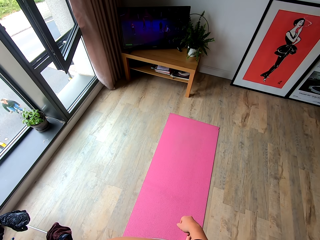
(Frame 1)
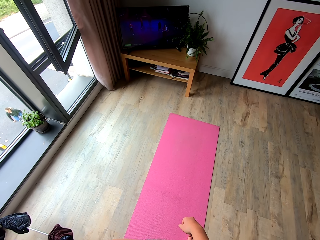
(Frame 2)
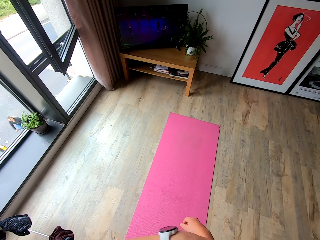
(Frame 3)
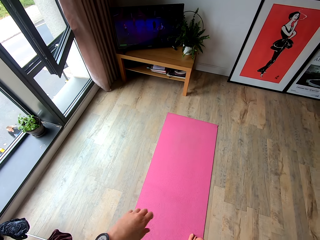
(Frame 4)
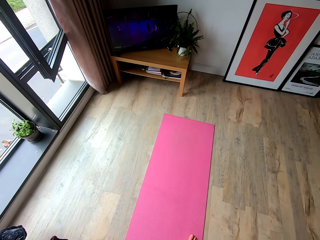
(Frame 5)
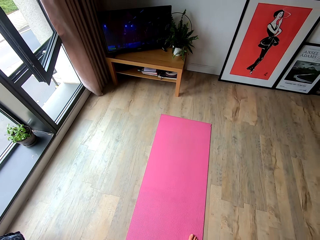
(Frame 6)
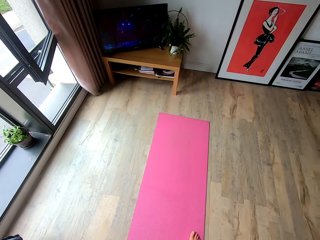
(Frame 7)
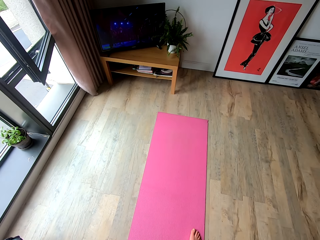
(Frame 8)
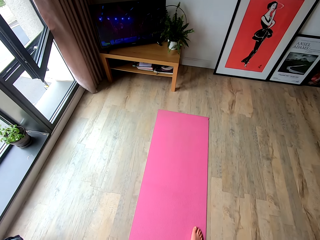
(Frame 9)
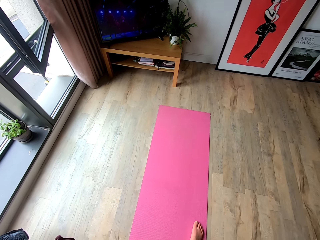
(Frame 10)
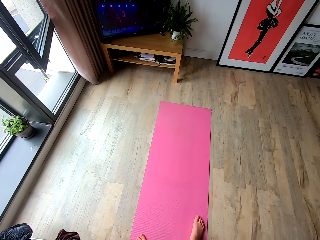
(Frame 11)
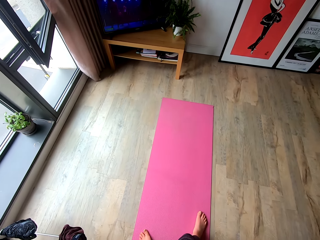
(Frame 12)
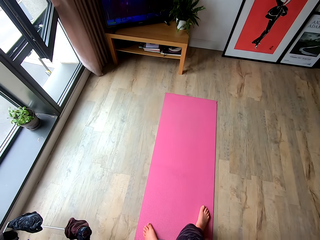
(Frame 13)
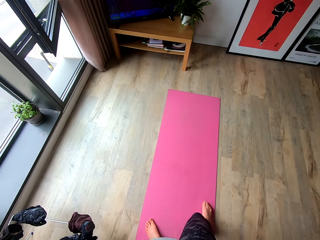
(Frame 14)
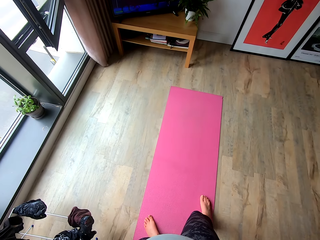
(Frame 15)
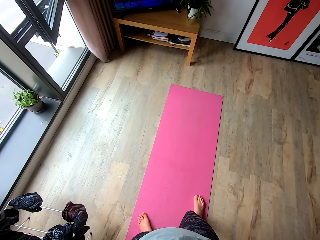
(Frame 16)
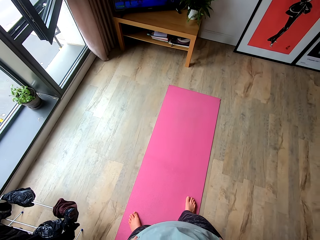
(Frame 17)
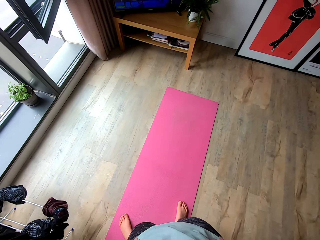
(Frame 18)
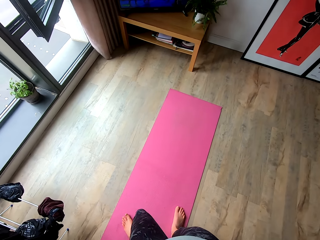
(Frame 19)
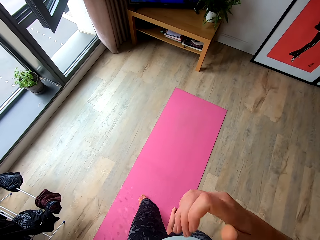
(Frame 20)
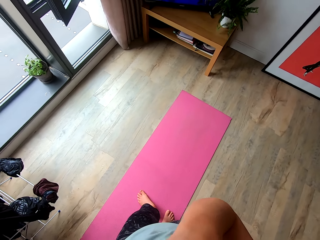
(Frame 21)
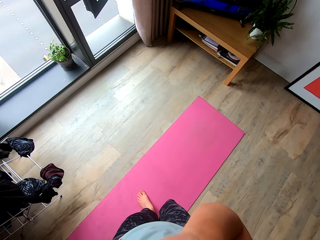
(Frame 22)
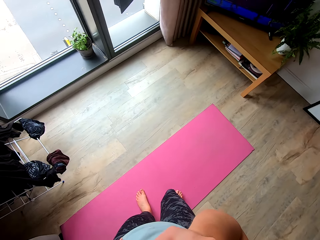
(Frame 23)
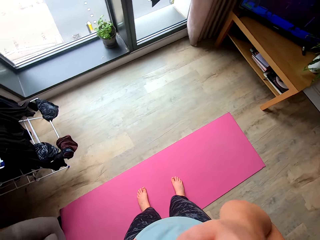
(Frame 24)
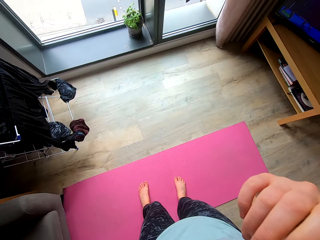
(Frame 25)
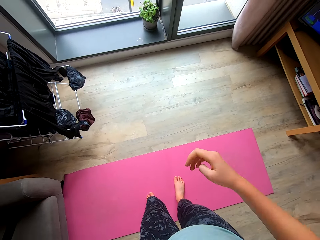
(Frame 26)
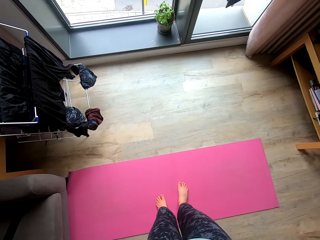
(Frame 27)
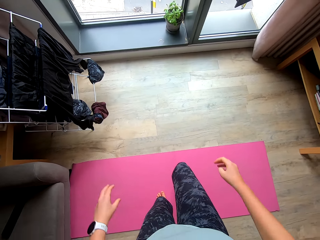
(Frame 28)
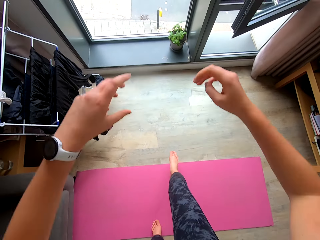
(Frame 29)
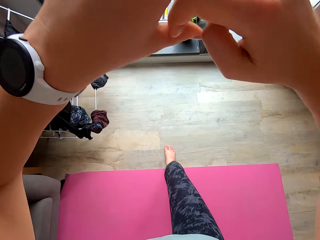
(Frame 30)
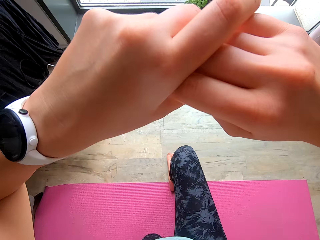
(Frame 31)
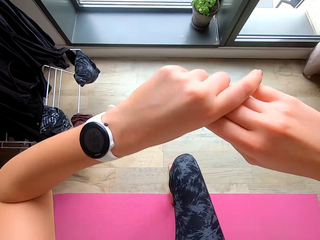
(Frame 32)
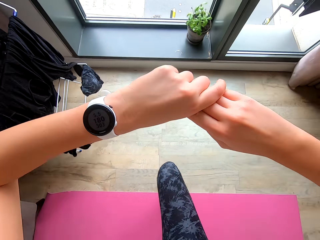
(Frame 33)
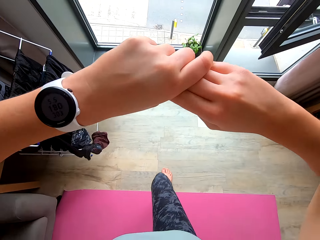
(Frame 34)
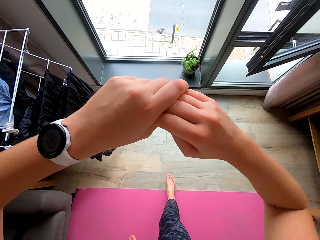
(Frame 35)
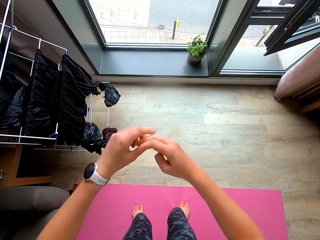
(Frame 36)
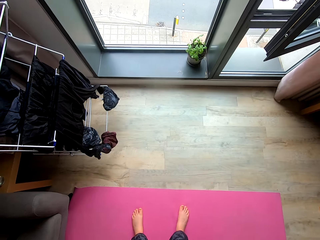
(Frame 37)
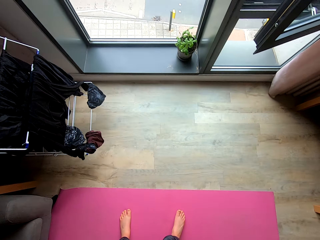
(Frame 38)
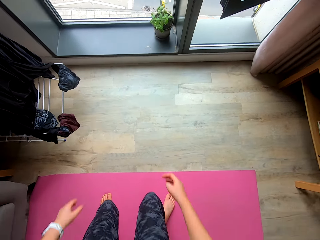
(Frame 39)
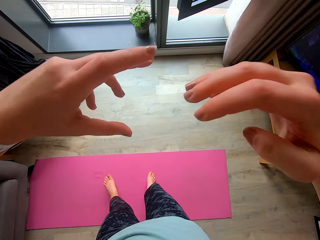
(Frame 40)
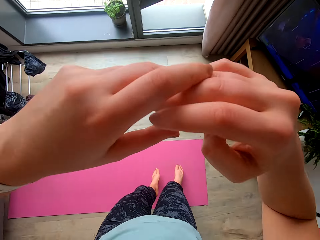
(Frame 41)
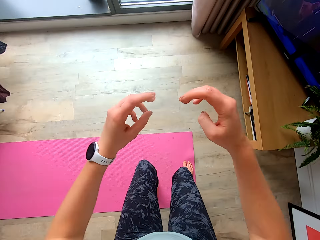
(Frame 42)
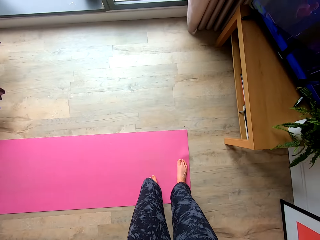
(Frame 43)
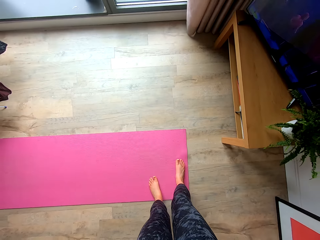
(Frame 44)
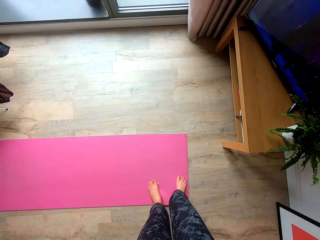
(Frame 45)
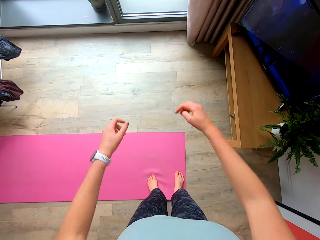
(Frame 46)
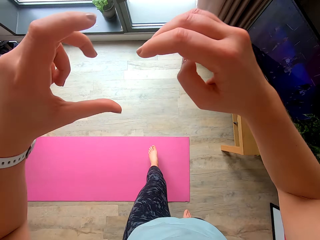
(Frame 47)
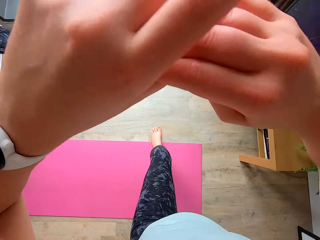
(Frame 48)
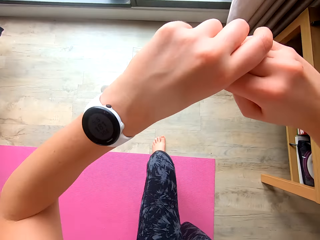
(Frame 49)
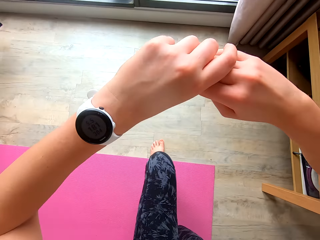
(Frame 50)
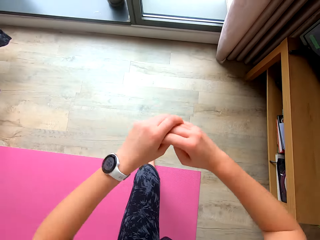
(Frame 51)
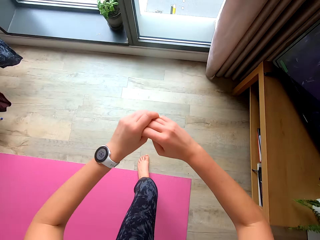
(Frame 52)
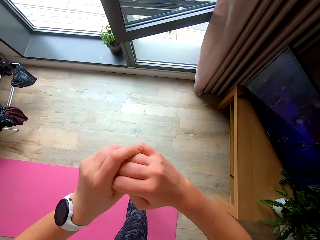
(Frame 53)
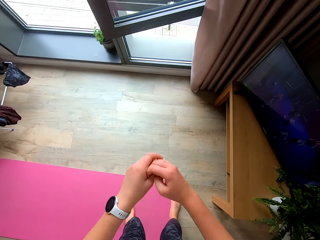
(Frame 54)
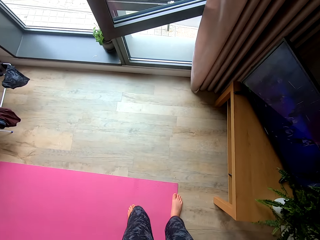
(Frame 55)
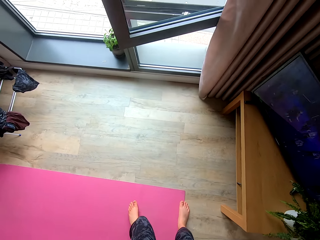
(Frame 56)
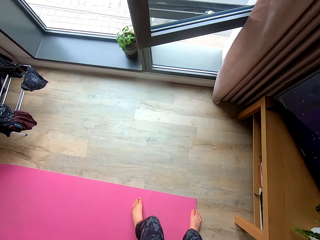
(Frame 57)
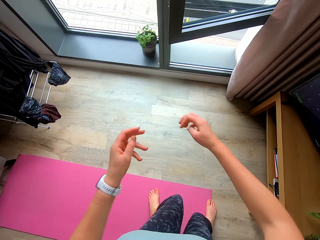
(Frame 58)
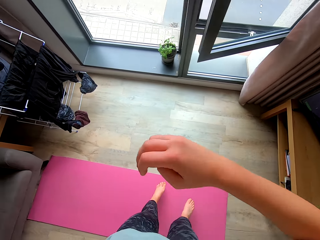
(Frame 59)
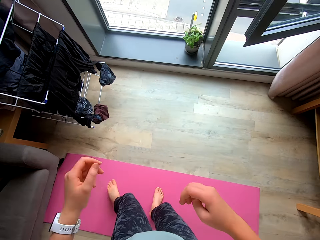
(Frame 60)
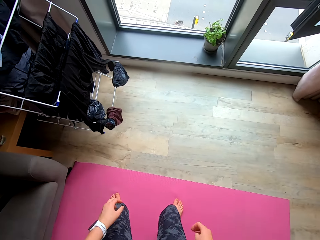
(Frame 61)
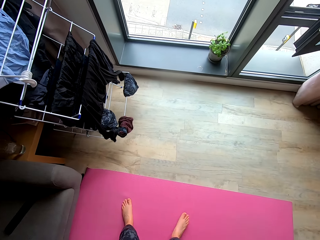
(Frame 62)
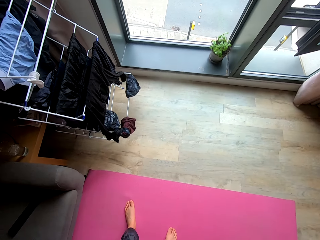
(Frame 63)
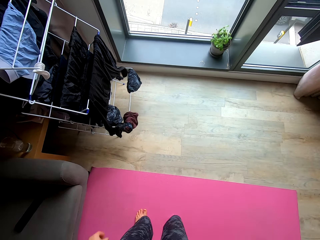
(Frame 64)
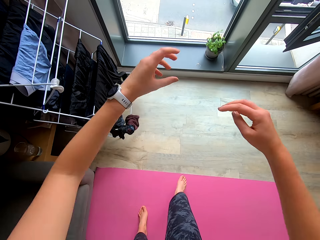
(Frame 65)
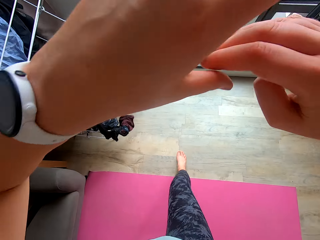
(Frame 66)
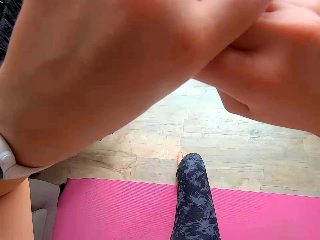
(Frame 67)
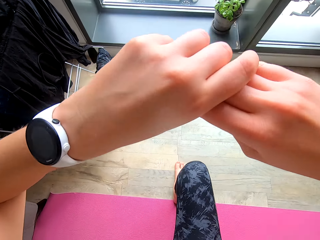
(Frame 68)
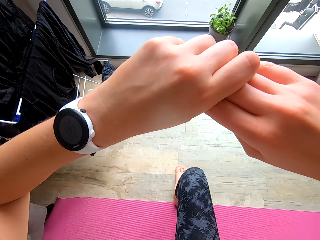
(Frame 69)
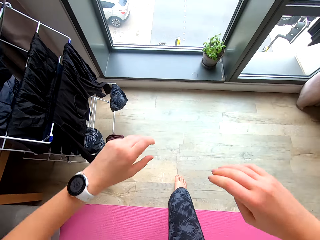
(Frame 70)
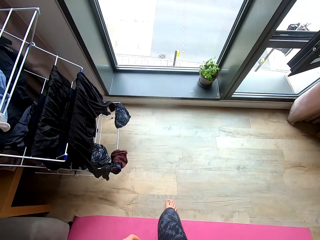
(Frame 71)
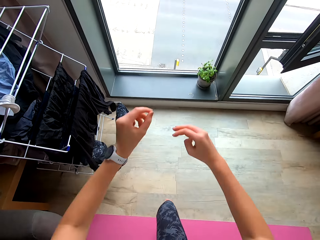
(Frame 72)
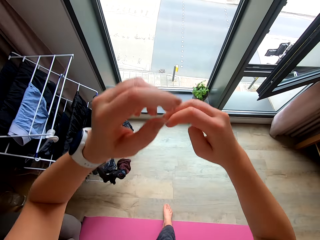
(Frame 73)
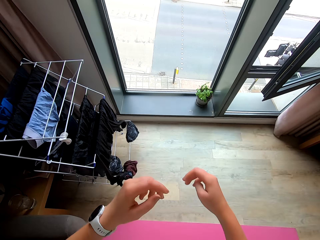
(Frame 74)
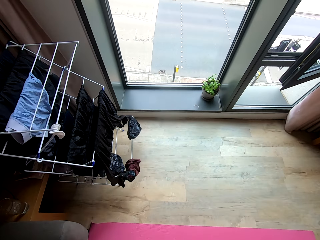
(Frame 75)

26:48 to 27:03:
The camera wearer touches her nose with her right hand. She works out in the room. She squats and puts her right leg in her front. She jumps to the right. She puts her left leg in her front. She squats. She jumps to the left.

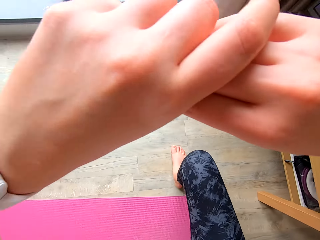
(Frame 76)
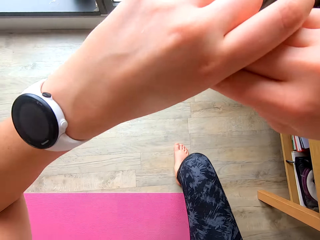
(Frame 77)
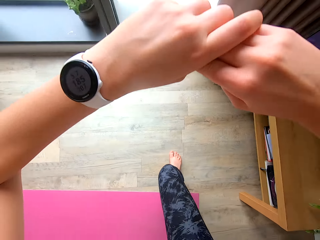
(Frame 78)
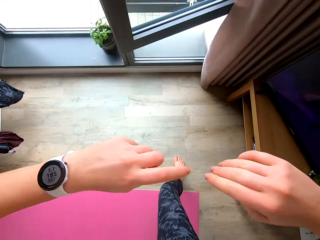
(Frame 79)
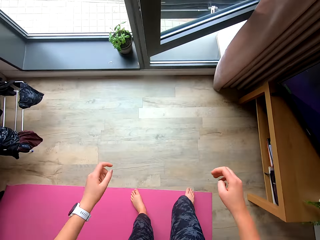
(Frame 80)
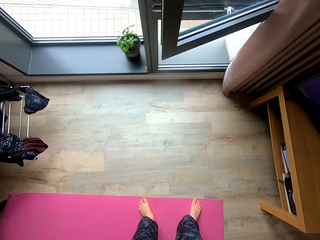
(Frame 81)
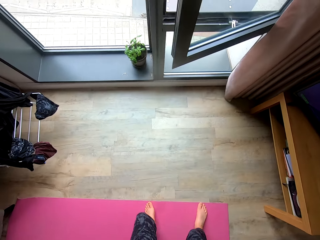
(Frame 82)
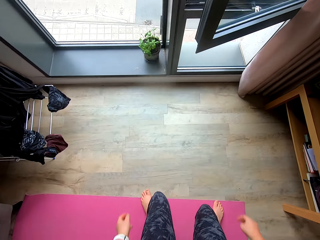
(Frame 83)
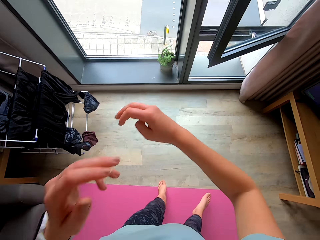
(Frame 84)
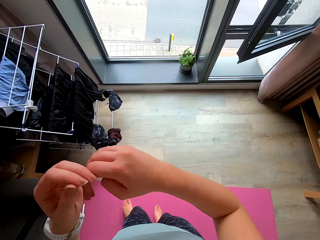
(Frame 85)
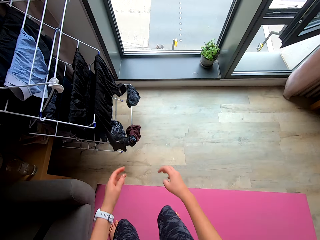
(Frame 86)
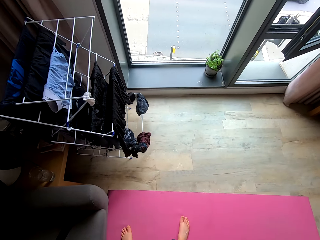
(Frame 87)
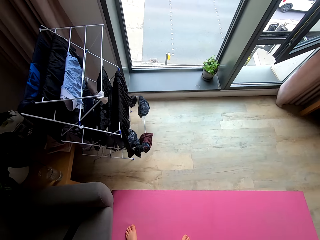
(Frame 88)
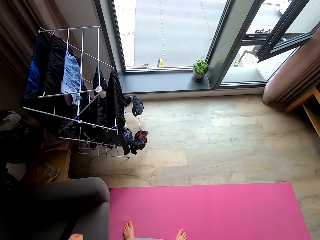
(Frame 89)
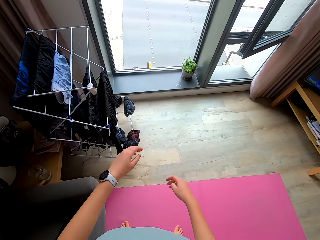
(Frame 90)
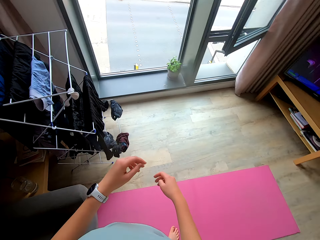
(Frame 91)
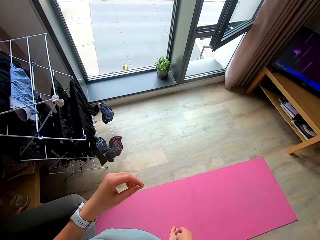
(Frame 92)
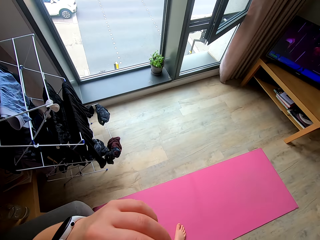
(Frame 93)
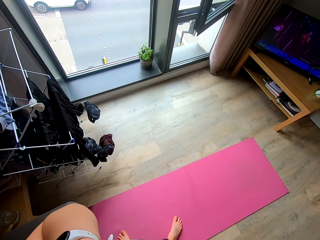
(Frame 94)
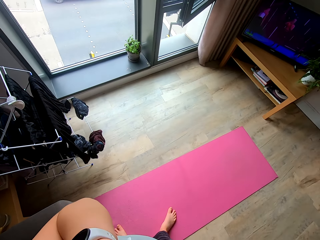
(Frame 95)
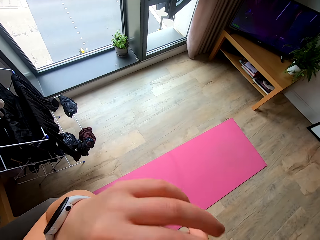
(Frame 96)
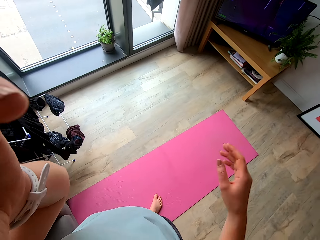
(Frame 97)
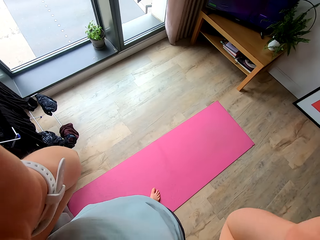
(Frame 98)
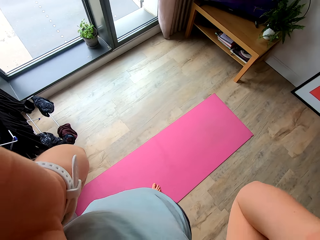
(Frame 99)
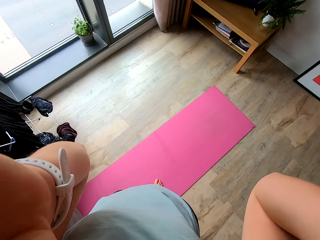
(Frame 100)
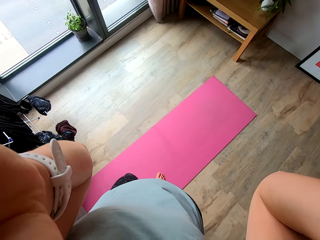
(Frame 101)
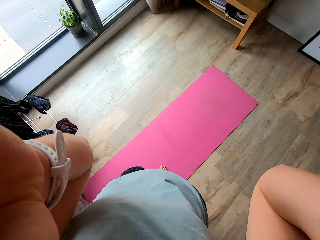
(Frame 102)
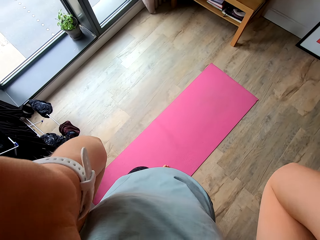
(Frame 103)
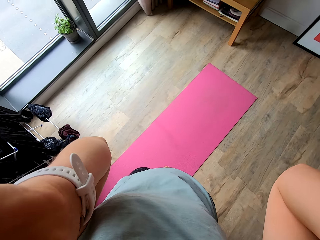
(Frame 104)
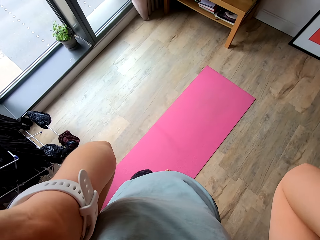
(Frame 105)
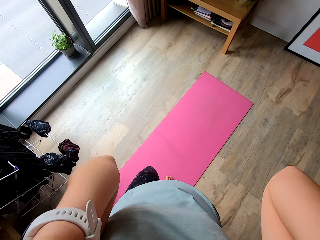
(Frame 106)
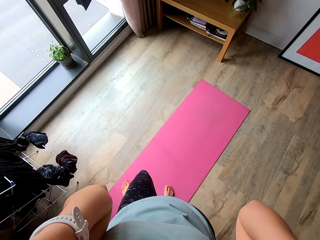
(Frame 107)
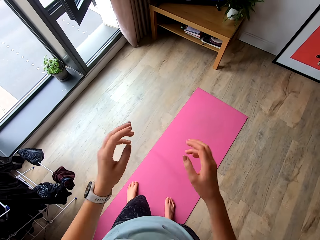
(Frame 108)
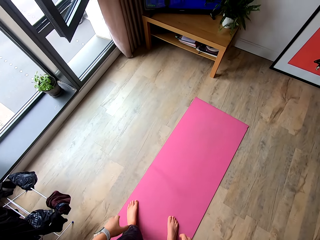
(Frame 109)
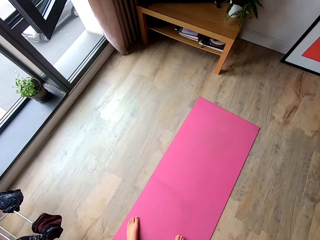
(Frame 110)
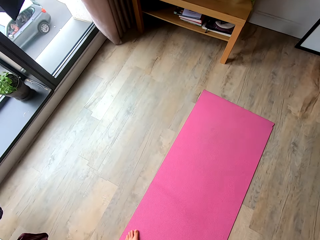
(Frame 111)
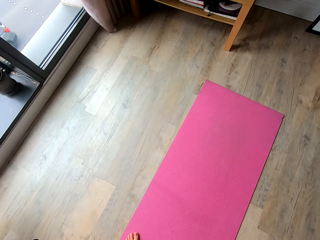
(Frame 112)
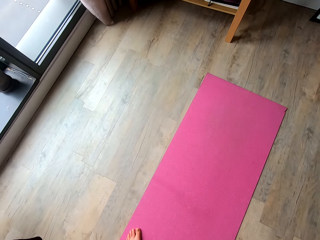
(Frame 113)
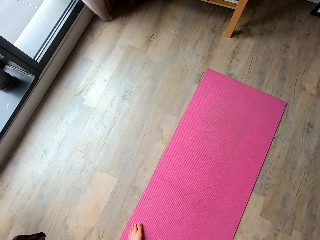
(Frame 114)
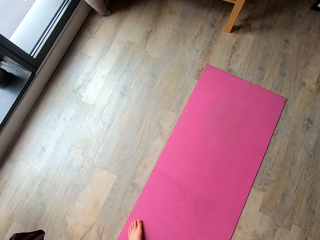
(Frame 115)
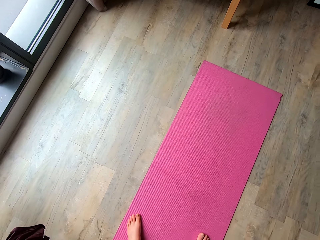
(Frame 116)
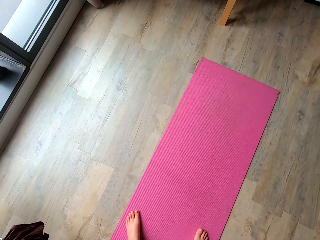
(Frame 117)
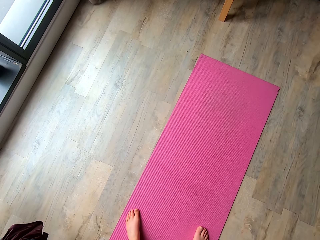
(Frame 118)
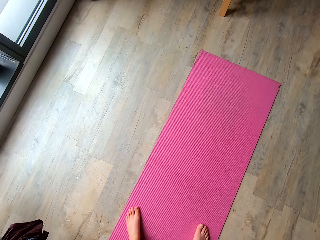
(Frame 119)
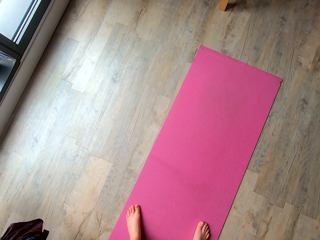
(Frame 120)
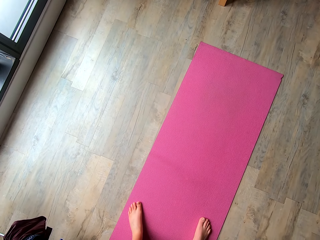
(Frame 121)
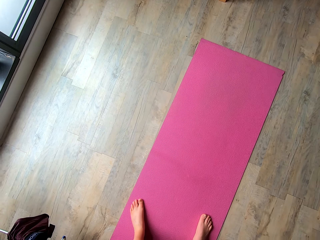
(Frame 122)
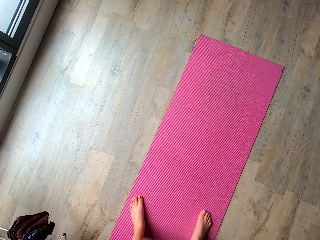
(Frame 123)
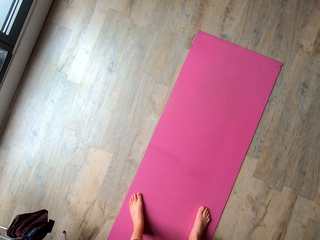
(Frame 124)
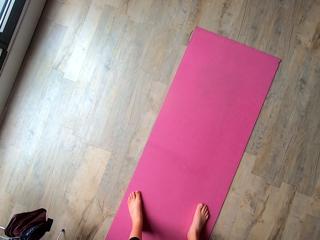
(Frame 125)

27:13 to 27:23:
The camera wearer pauses. She touches her mouth. She adjusts the camera with her hands.
